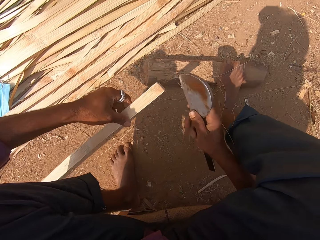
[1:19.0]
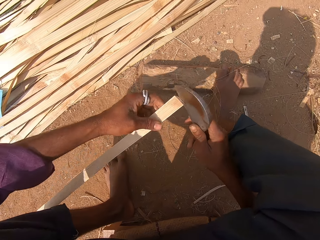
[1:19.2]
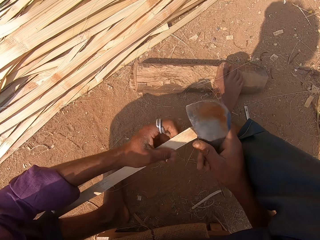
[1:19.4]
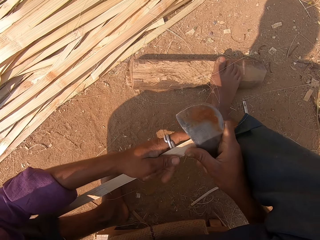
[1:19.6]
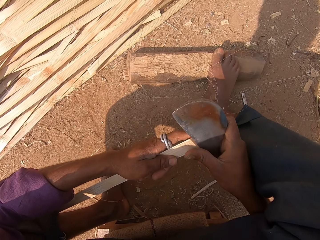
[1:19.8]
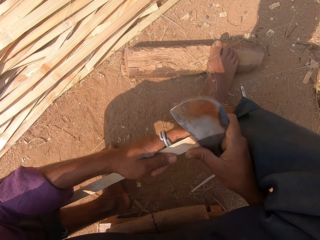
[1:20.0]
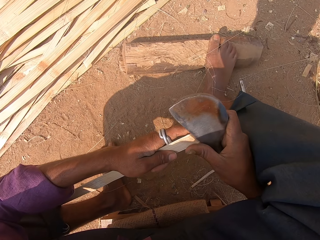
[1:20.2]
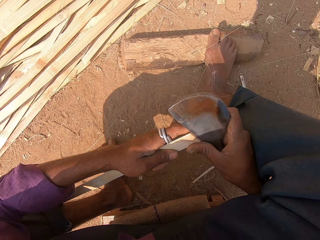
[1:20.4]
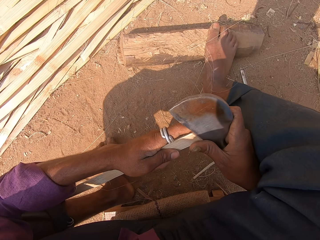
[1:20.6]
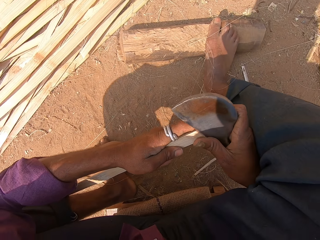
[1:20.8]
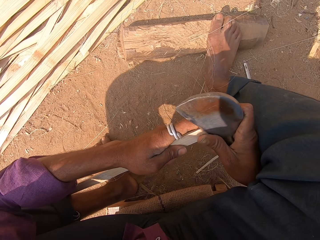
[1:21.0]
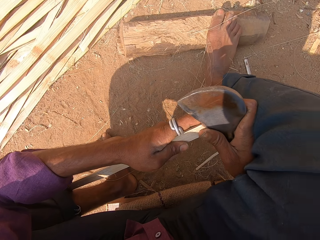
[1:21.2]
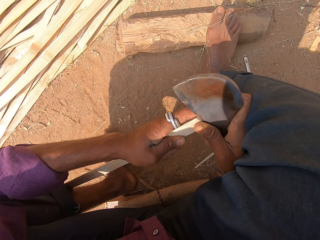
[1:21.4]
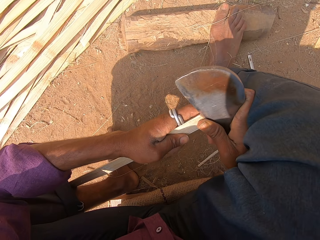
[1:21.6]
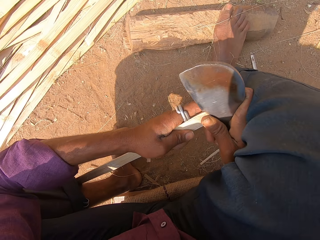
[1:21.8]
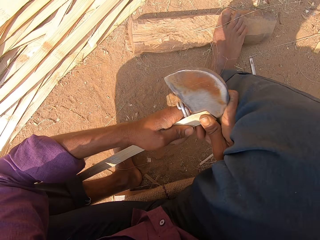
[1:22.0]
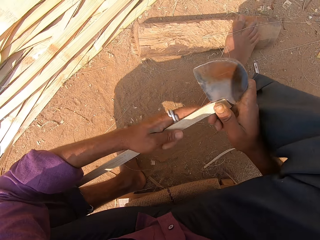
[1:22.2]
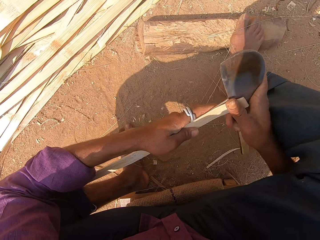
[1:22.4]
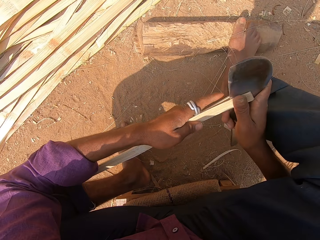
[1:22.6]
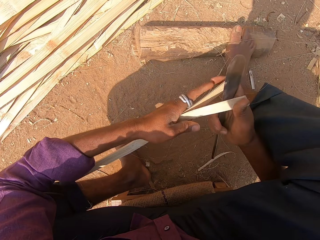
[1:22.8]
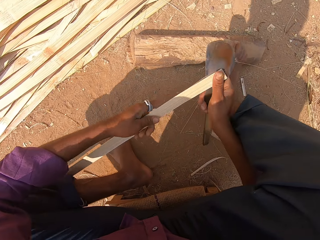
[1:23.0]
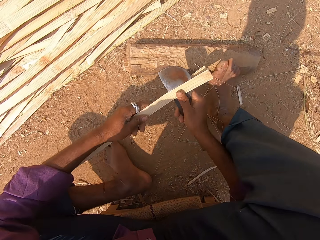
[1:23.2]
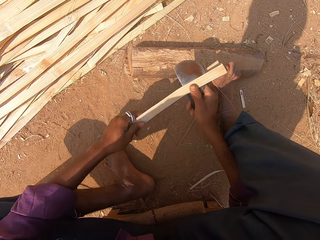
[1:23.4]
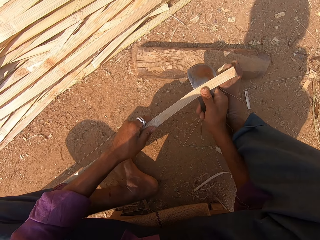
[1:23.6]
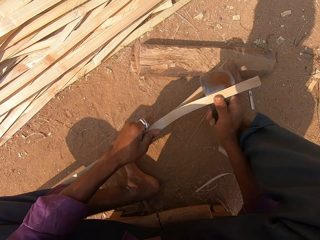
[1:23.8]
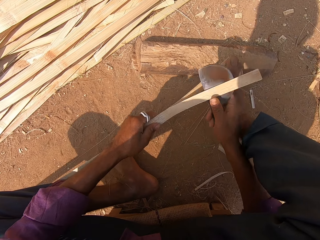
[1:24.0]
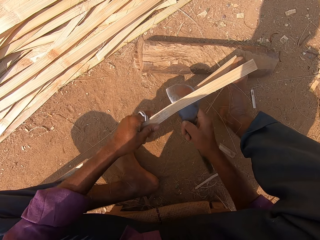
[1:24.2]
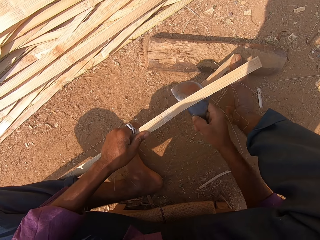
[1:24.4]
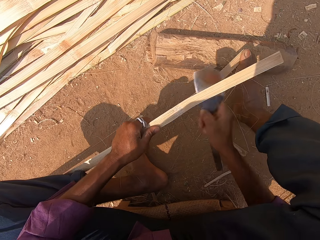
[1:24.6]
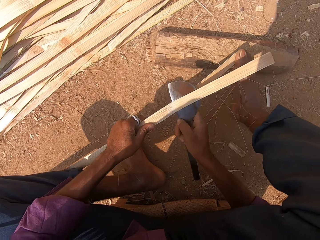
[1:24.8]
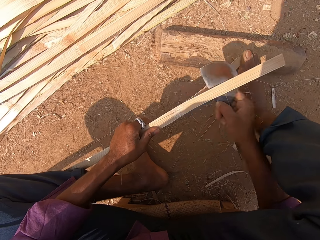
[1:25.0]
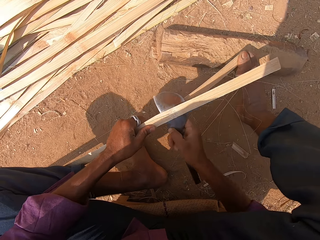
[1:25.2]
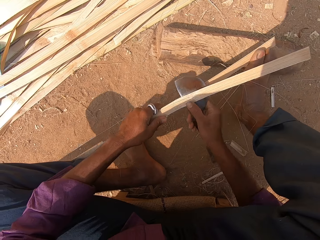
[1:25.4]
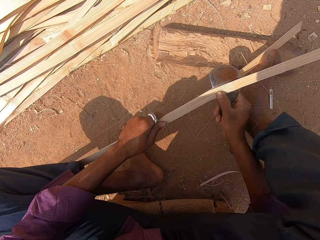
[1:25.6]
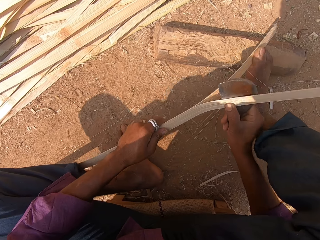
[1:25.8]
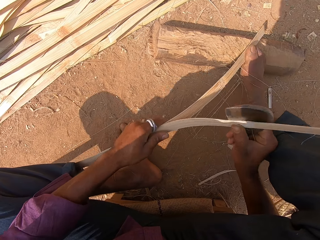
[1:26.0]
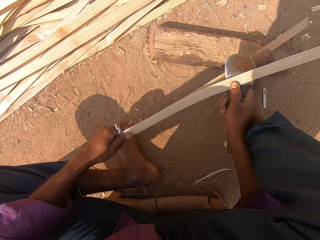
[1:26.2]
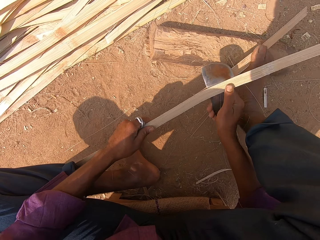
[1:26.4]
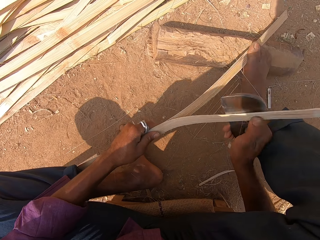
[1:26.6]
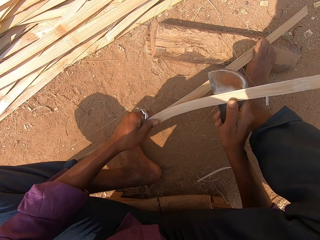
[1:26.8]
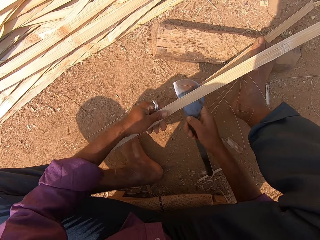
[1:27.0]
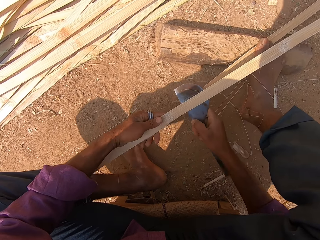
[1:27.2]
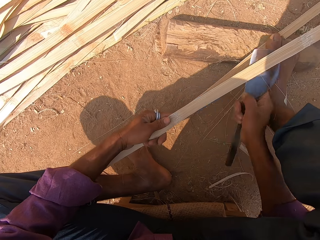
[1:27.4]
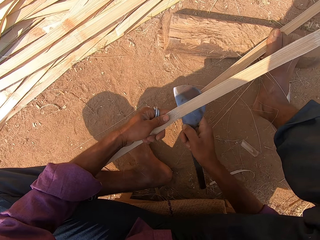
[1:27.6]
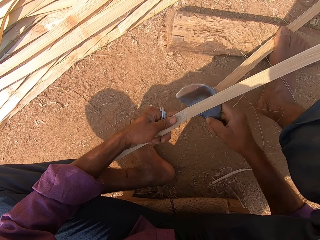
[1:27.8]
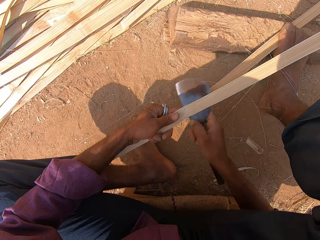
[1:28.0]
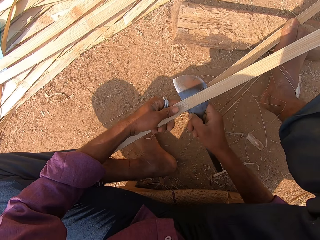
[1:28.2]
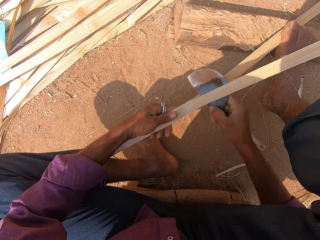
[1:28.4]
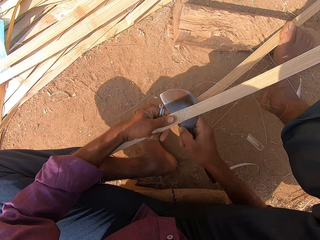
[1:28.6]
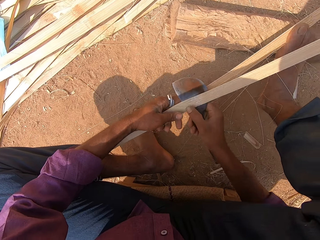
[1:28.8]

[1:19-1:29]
The camera wearer lifts the edge of the bamboo strip from the ground with his left hand. He cuts the bamboo strip in his left hand with the curved blade in his right hand. He holds the big knife and holds the bamboo with his left hand. He pulls the bamboo strip in his left hand with the curved blade in his right hand. He cuts the bamboo strip in his left hand with the curved blade in his right hand. He pulls the bamboo strip in his left hand with the curved blade in his right hand. He cuts the bamboo strip in his left hand with the curved blade in his right hand.

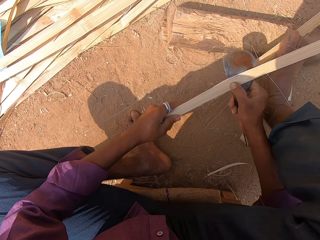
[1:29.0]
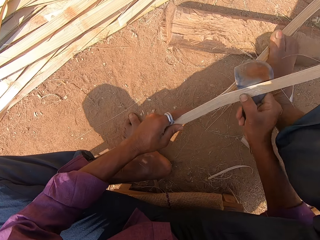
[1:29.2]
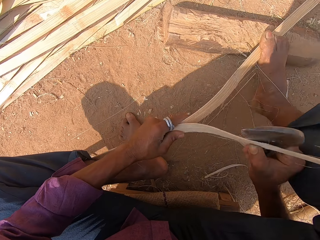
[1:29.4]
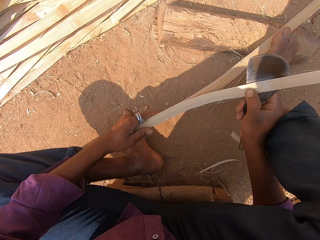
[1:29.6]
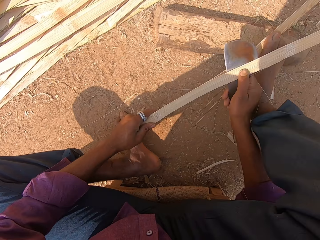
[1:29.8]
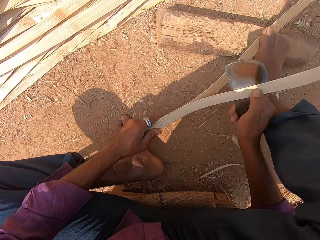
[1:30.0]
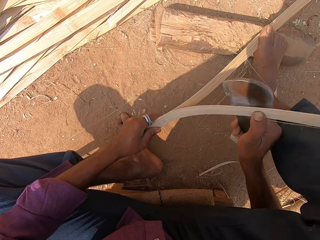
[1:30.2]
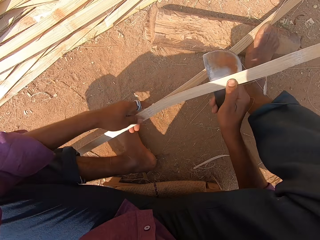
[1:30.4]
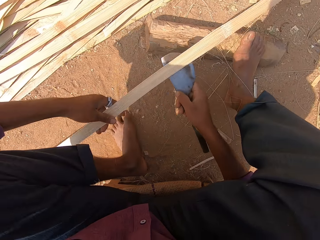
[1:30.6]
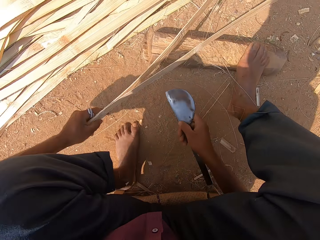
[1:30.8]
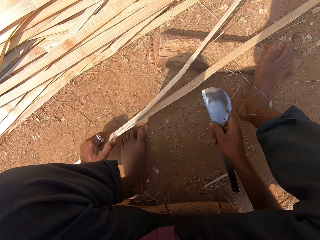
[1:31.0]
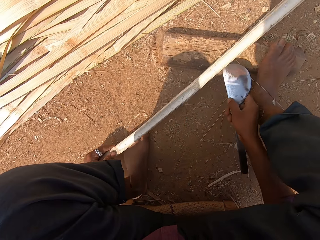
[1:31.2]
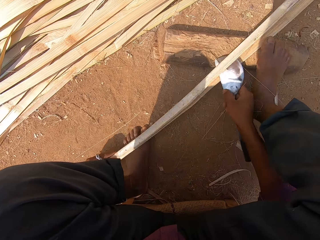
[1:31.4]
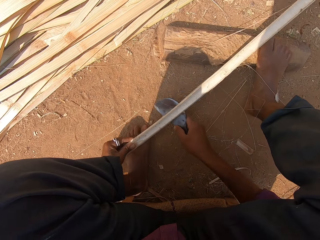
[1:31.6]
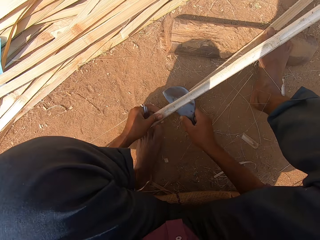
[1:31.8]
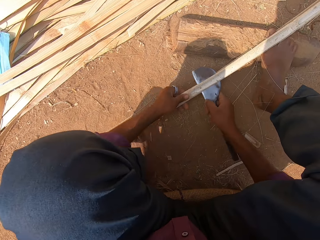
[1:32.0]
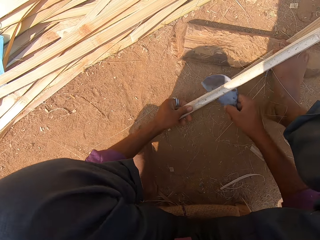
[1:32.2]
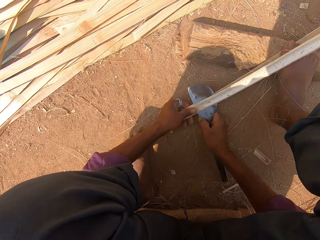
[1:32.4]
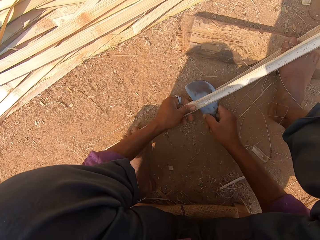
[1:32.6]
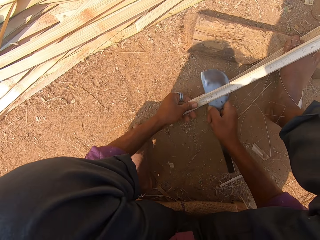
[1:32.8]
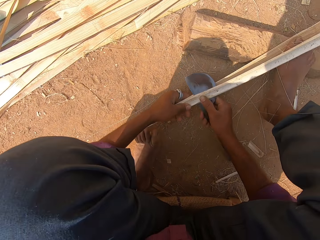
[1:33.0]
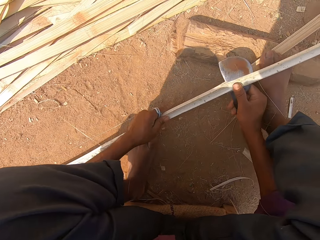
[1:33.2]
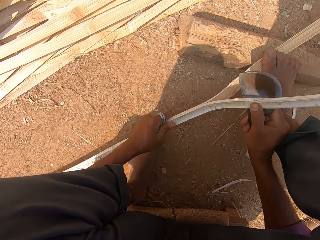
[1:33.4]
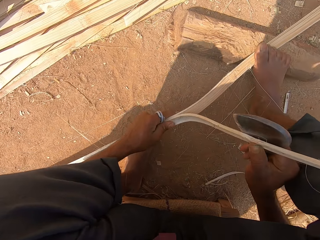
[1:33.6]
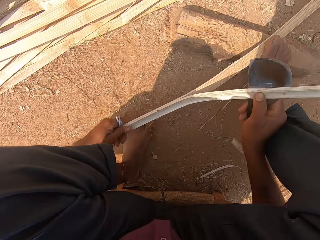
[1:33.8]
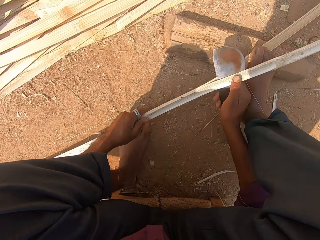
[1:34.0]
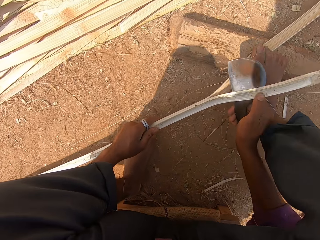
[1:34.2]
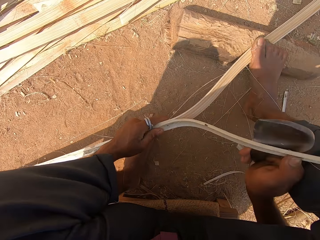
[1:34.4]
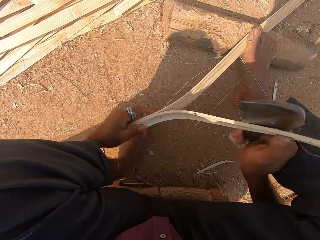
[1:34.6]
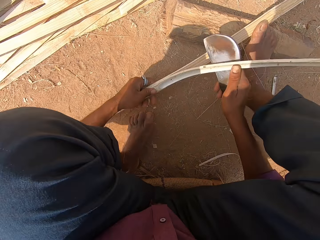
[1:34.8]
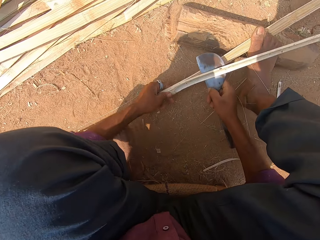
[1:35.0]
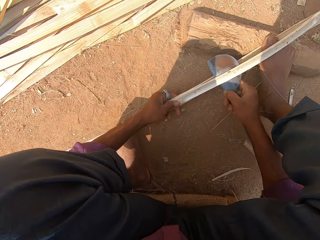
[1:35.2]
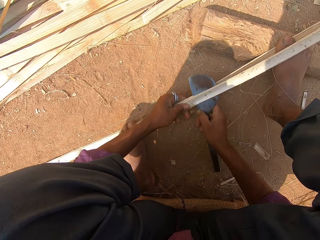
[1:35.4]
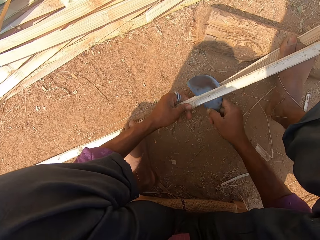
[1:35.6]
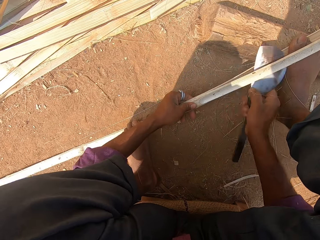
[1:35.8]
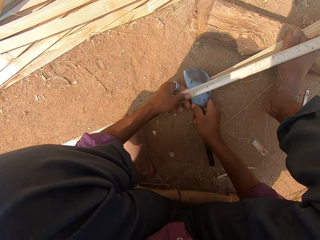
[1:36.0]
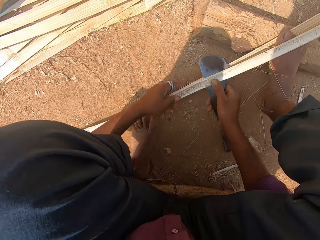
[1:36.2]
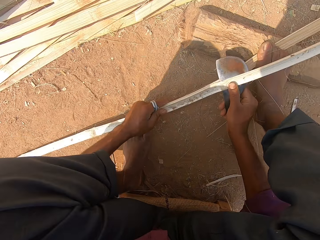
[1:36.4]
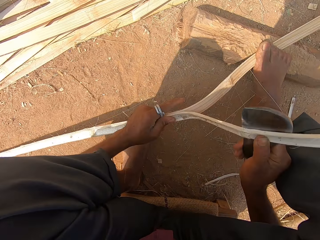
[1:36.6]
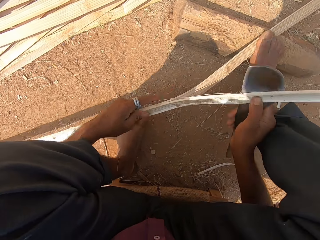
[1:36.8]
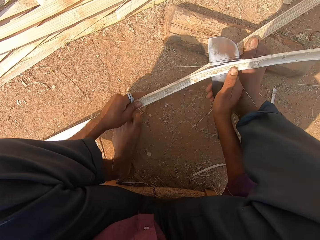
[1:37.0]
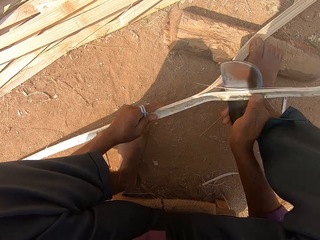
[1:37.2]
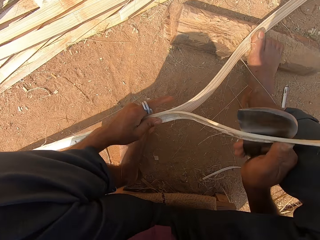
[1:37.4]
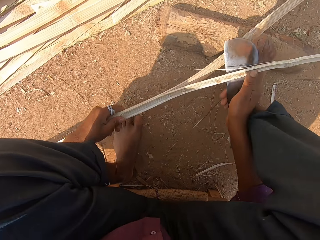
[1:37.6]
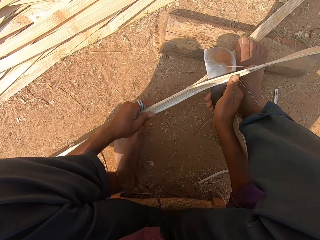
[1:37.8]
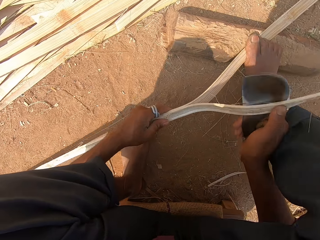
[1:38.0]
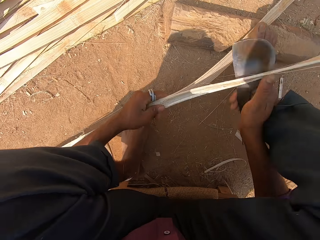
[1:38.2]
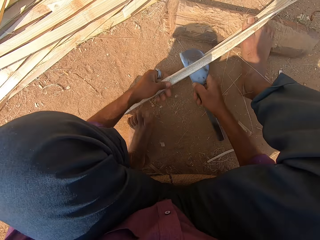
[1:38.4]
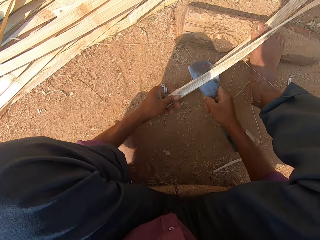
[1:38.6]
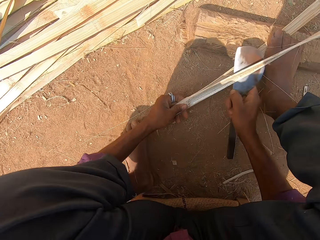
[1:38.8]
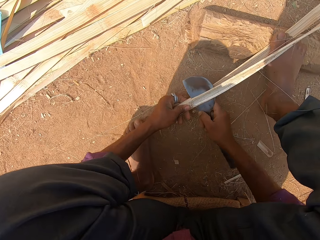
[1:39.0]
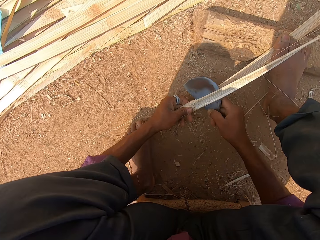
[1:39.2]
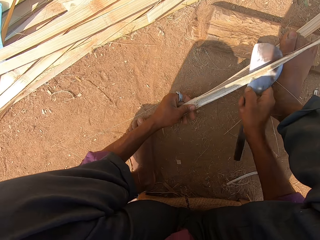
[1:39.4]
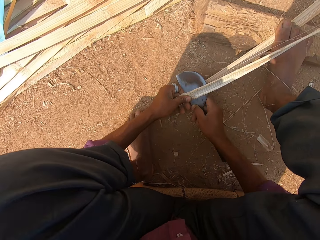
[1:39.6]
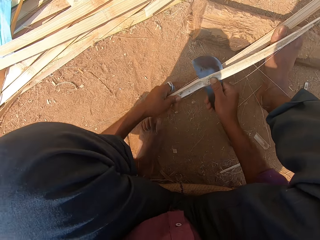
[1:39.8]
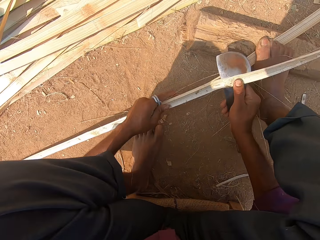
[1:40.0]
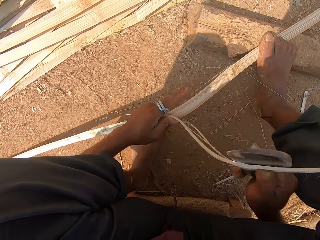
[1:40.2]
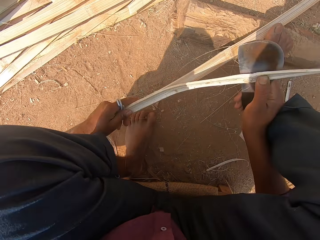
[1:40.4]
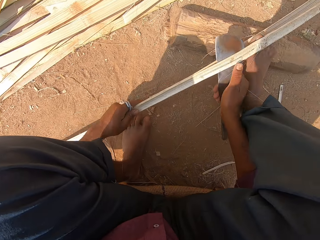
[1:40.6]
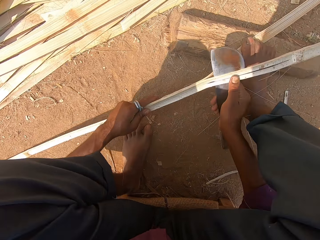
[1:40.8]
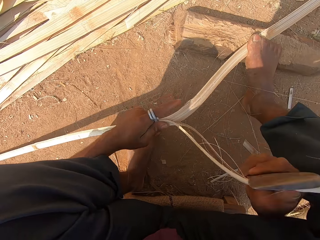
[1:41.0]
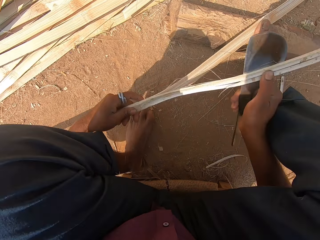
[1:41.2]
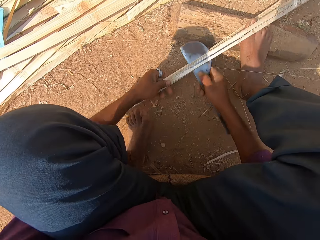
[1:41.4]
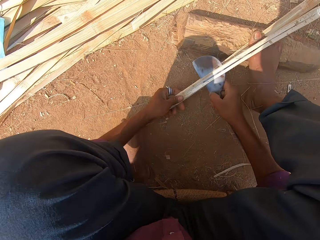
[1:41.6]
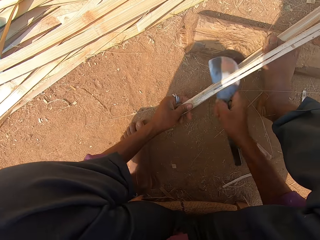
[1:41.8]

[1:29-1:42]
The camera wearer pulls the bamboo strip in his left hand with the curved blade in his right hand. He drops the bamboo strip on the ground with his left hand. He cuts the bamboo strip in his left hand with the curved blade in his right hand. He pulls the bamboo strip in his left hand with the curved blade in his right hand. He cuts the bamboo strip in his left hand with the curved blade in his right hand. He pulls the bamboo strip in his left hand with the curved blade in his right hand. He cuts the bamboo strip in his left hand with the curved blade in his right hand. He pulls the bamboo strip in his left hand with the curved blade in his right hand.
